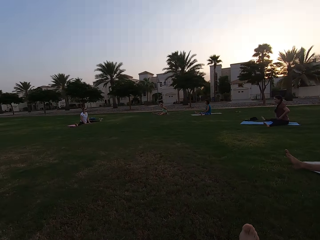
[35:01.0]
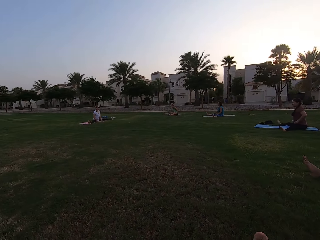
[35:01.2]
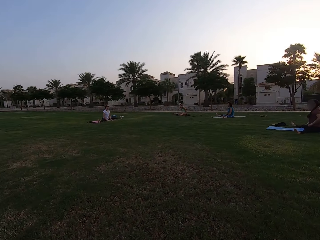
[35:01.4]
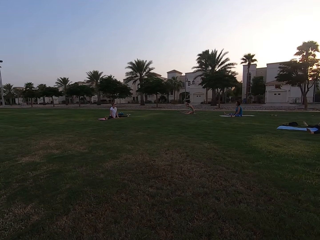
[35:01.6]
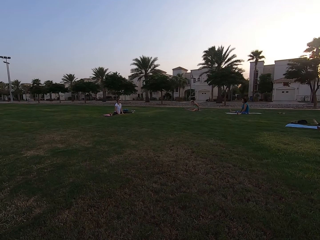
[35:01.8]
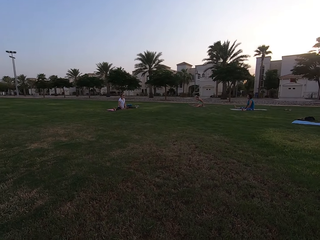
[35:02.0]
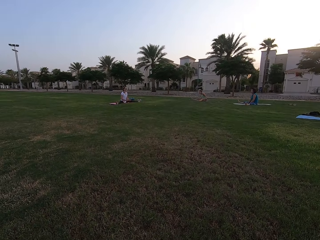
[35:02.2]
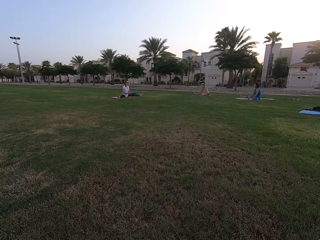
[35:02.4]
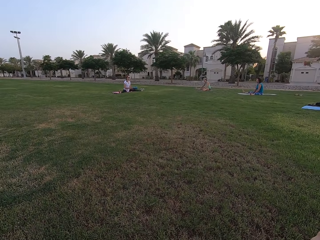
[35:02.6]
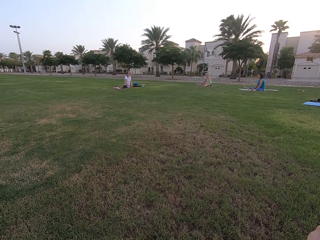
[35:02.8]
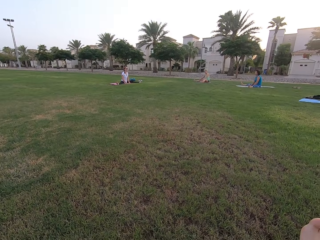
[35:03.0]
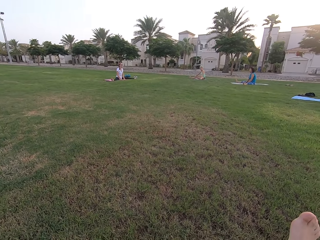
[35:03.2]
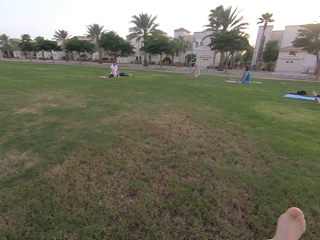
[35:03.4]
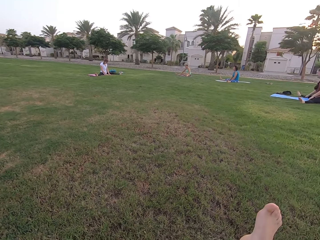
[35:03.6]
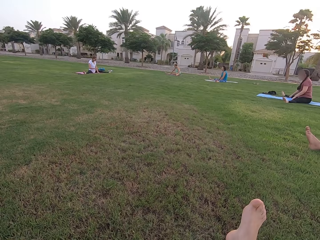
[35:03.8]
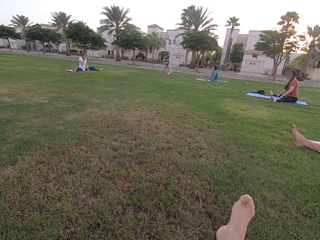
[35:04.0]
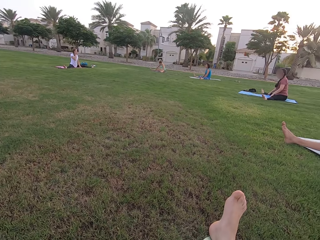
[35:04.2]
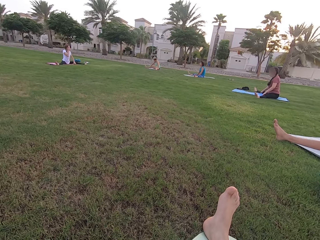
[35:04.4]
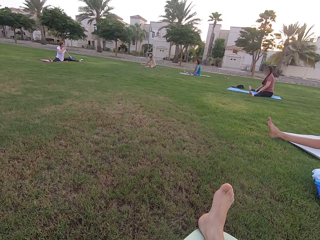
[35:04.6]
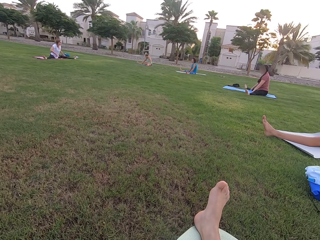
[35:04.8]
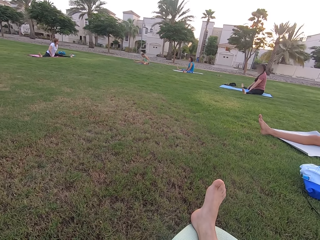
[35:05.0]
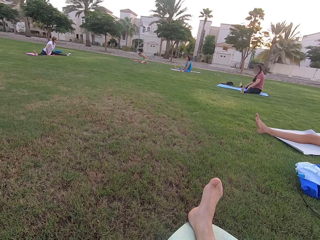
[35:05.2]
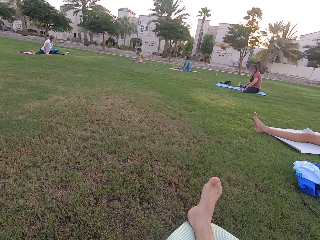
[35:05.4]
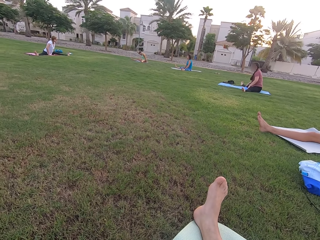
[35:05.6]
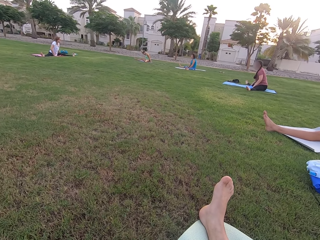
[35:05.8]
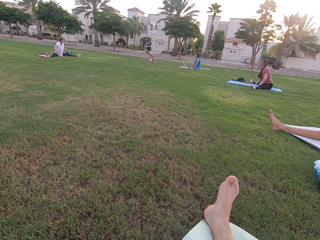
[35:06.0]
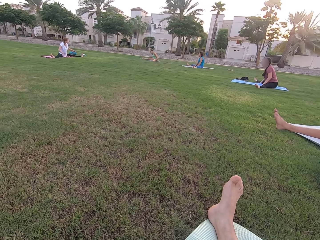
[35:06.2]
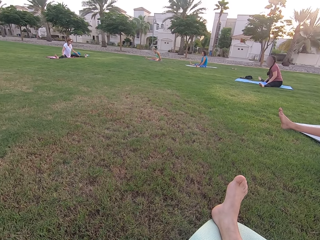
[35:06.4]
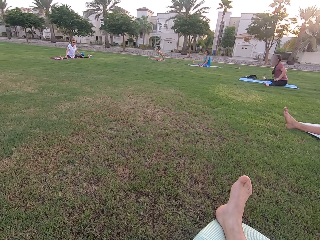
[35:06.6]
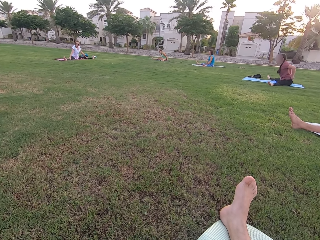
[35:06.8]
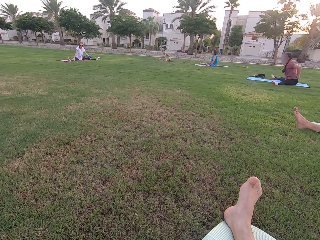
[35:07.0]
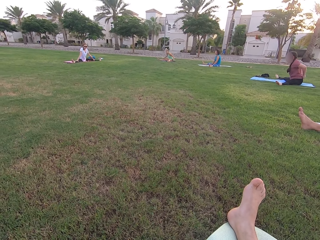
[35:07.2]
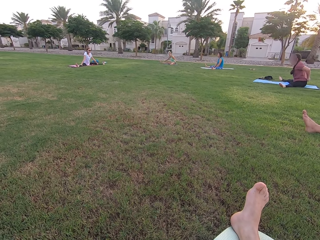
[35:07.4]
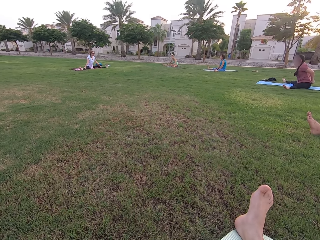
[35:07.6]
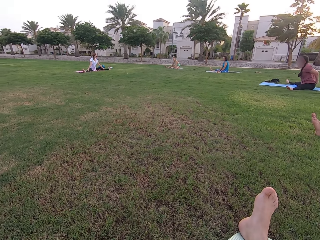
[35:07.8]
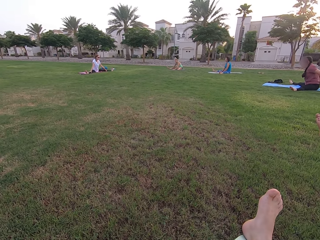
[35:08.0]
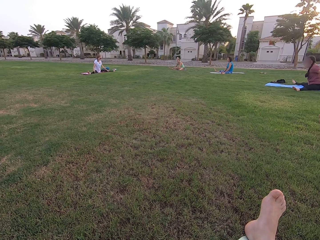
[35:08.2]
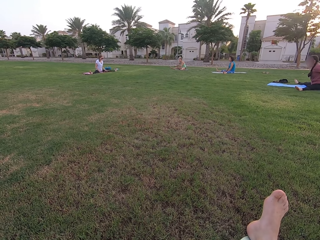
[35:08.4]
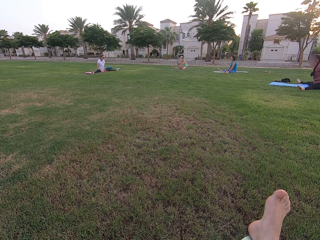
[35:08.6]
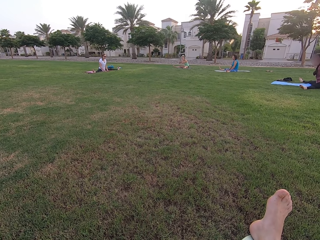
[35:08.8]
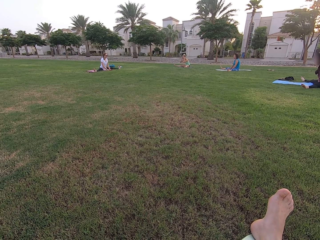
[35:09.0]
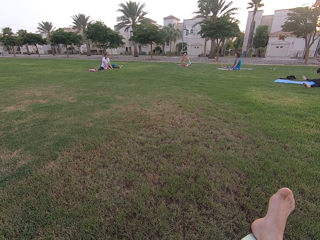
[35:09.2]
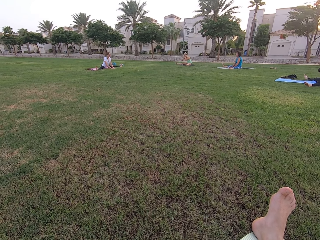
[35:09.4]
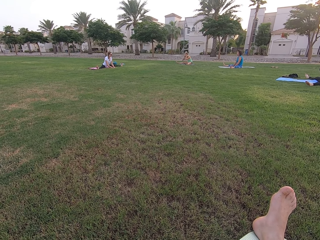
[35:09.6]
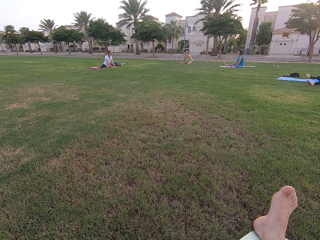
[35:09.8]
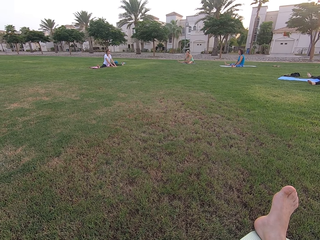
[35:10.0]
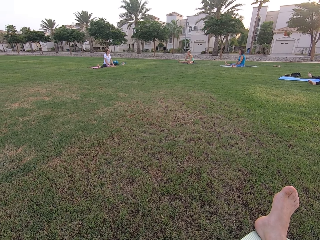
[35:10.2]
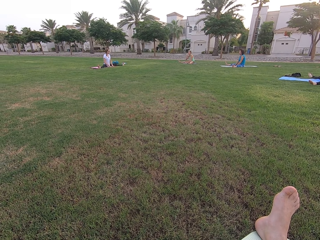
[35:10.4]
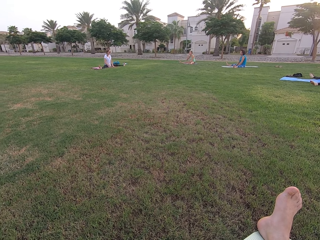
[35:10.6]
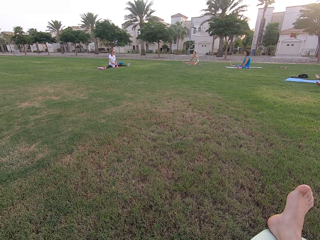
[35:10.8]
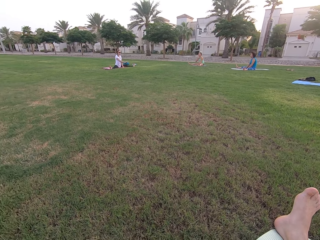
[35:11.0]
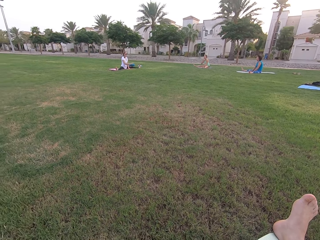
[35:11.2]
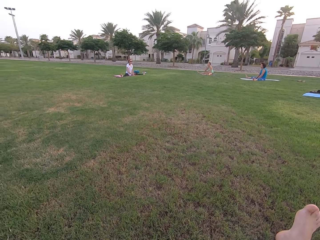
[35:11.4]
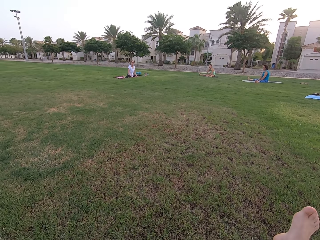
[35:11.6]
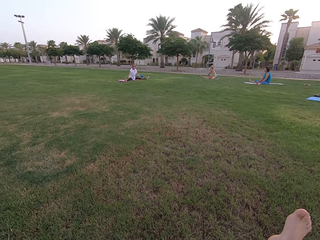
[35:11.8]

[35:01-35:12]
The camera wearer stares at five persons on the ground. The five persons stretch their arms on the ground.

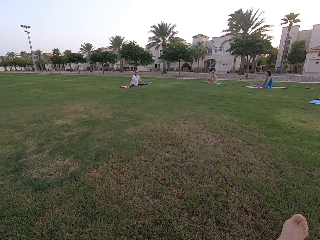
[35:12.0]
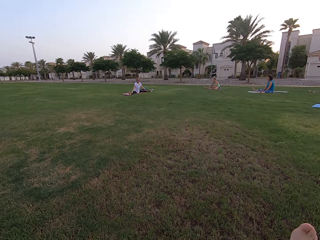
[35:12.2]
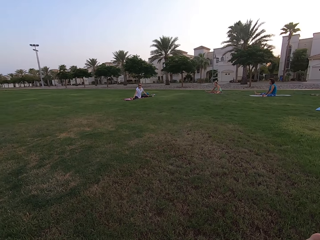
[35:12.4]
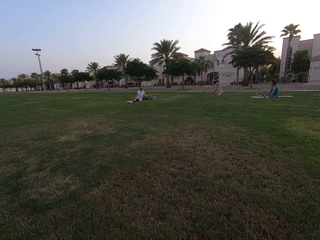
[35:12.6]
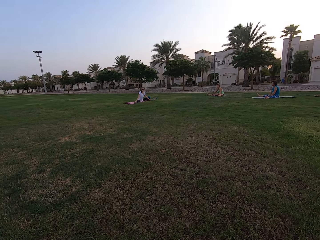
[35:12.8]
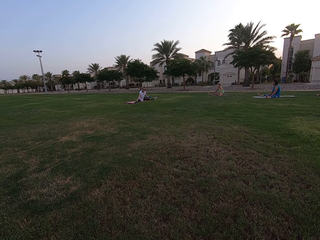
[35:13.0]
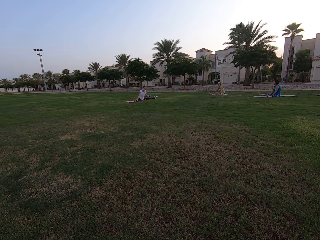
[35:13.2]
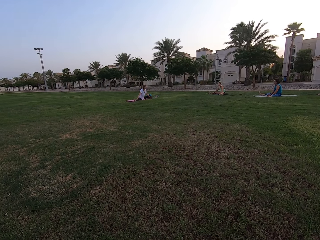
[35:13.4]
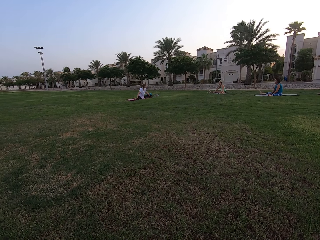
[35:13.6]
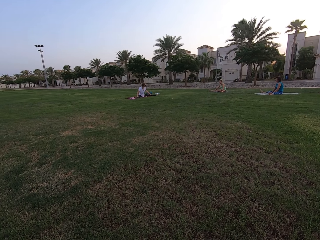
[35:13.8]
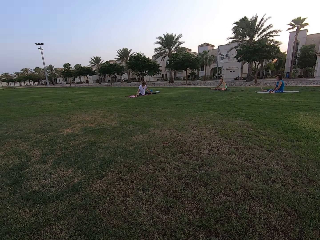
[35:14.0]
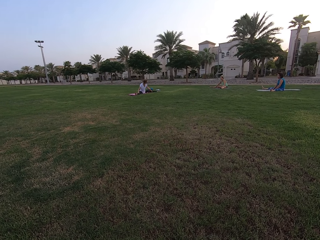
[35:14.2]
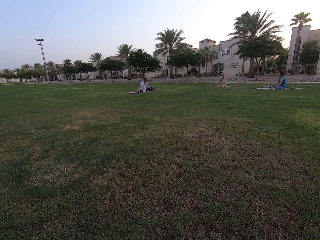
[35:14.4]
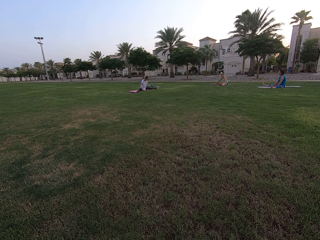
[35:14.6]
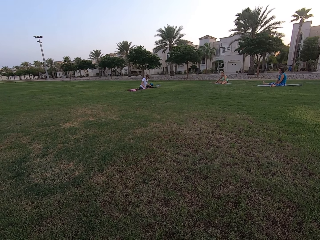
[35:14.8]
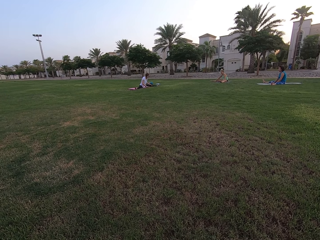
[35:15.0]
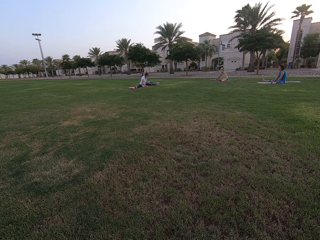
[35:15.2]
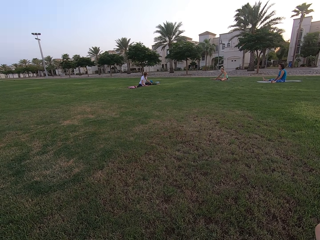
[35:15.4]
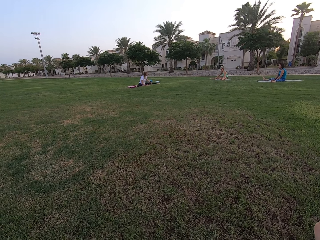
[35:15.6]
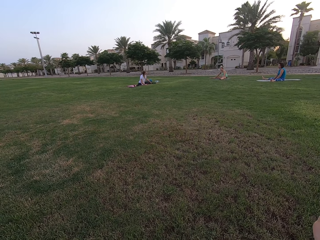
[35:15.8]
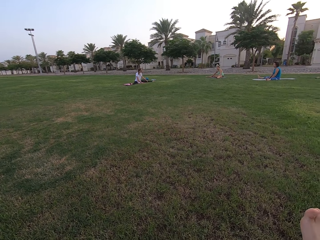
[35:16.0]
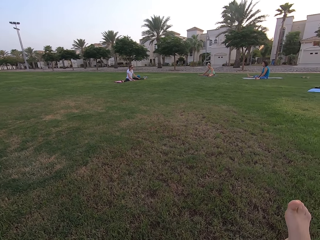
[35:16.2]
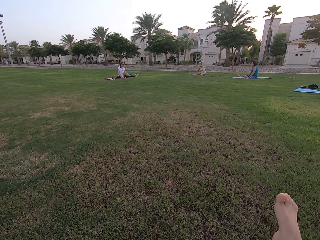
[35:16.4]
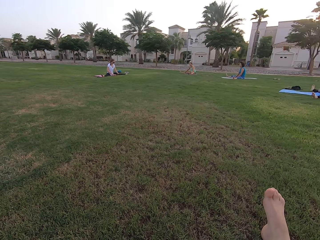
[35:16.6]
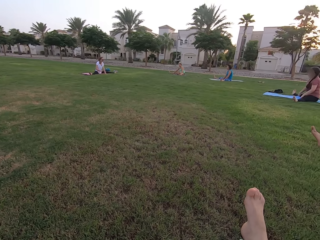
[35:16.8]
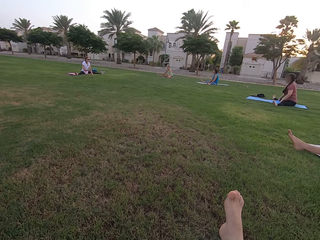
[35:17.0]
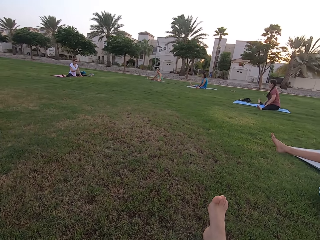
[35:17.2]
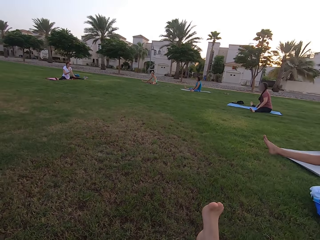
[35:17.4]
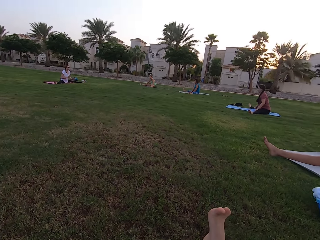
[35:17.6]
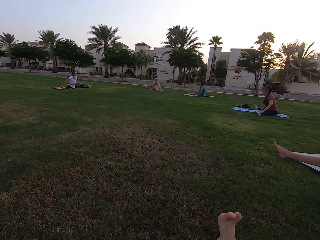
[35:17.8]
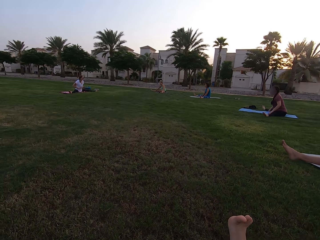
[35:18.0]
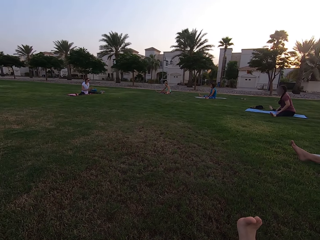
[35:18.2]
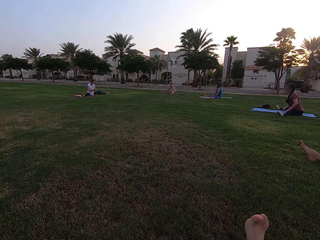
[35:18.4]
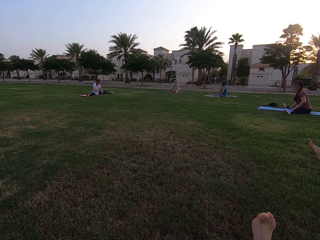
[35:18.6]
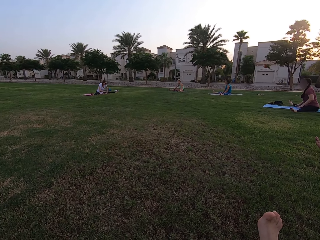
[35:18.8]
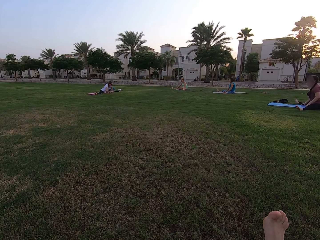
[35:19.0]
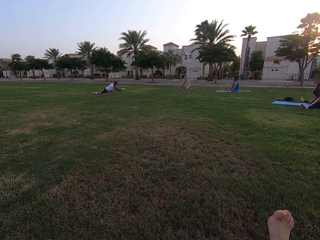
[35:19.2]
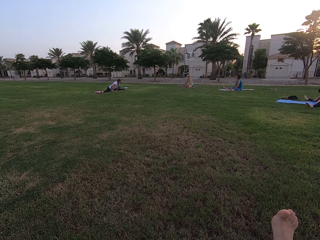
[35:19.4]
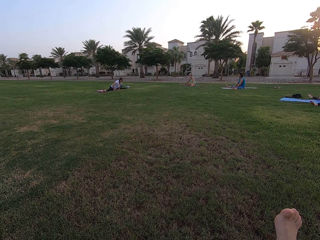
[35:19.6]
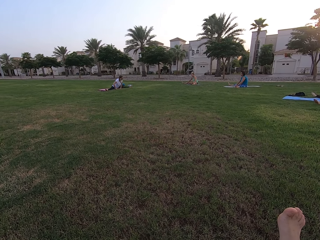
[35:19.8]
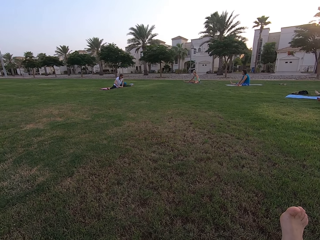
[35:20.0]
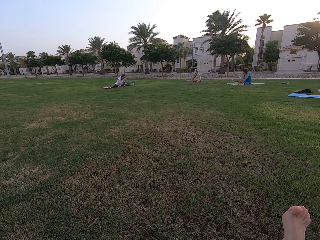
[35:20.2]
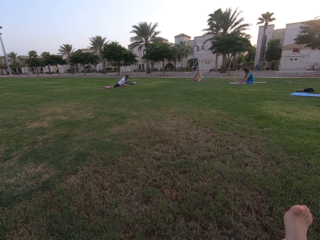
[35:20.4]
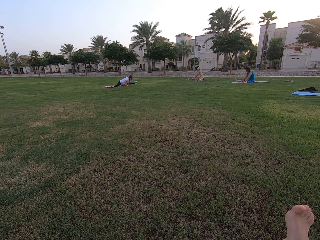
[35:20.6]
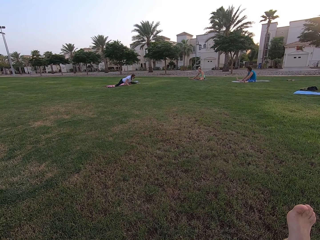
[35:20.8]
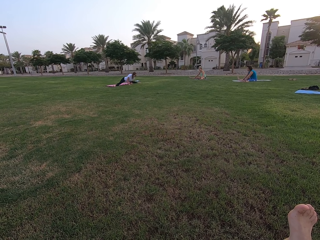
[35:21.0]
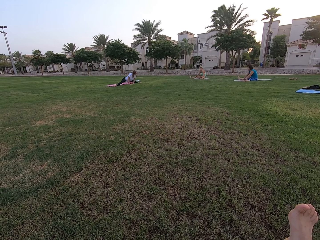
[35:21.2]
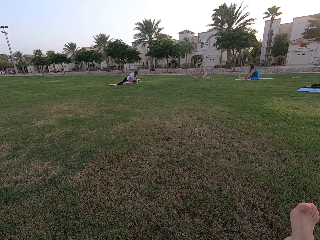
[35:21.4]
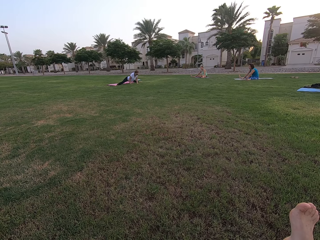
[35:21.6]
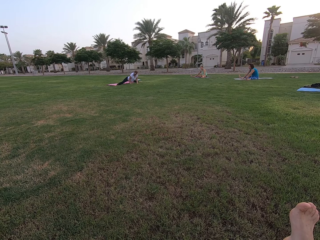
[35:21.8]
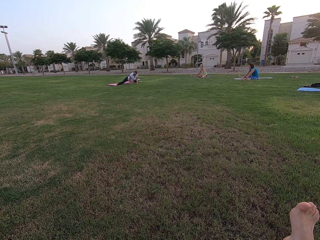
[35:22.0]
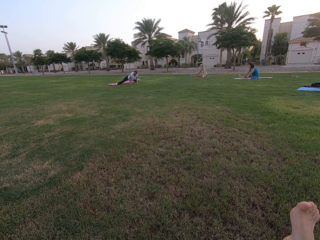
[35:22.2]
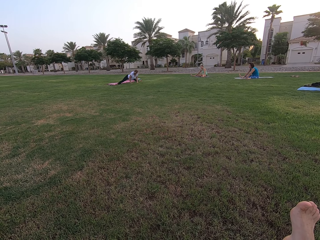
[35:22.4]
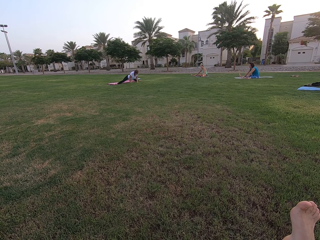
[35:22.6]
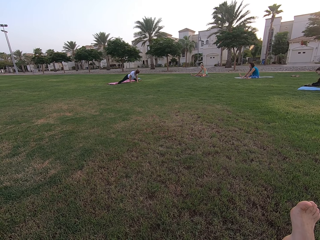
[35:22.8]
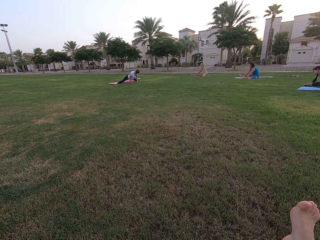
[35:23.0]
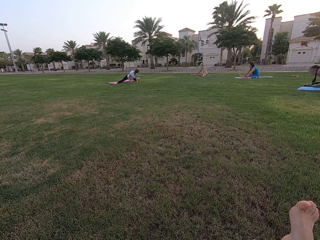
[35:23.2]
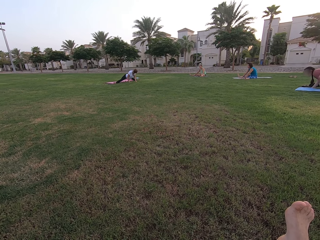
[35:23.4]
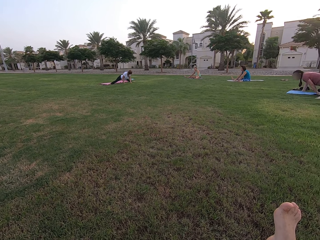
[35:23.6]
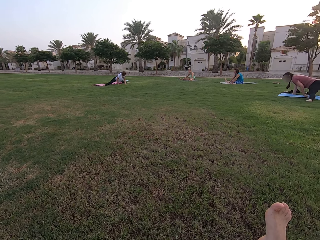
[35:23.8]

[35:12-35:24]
The camera wearer stares at a person. The person stretches her legs on the ground.
